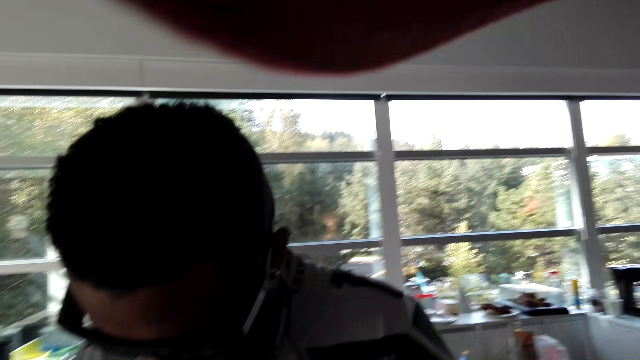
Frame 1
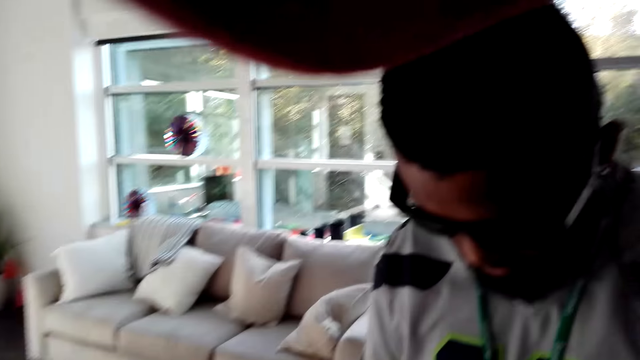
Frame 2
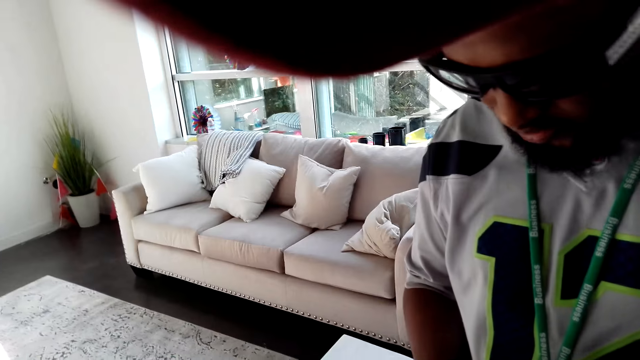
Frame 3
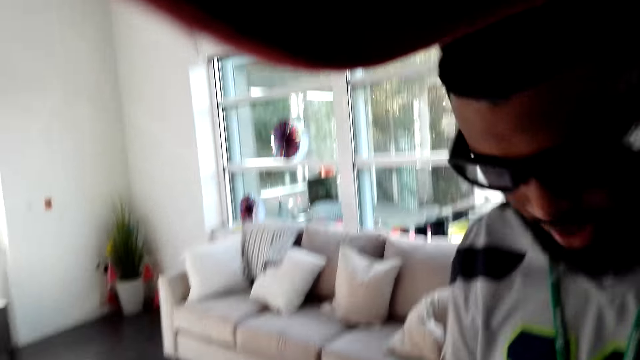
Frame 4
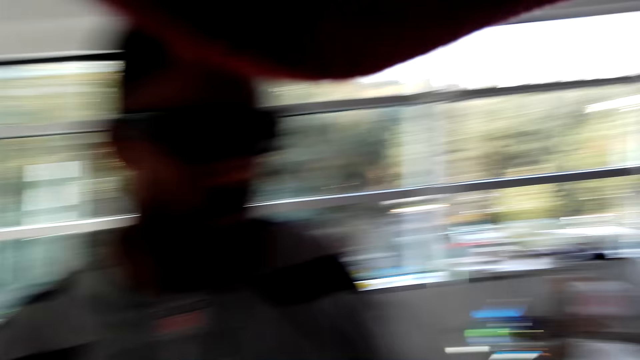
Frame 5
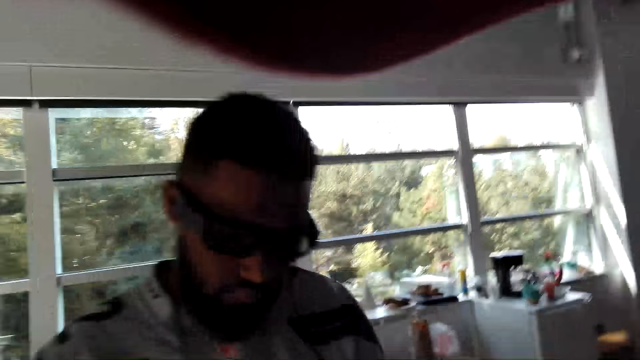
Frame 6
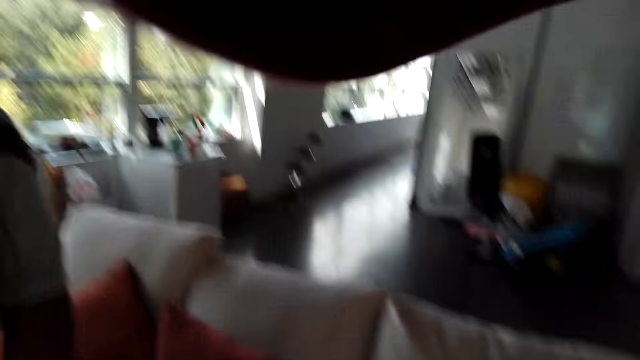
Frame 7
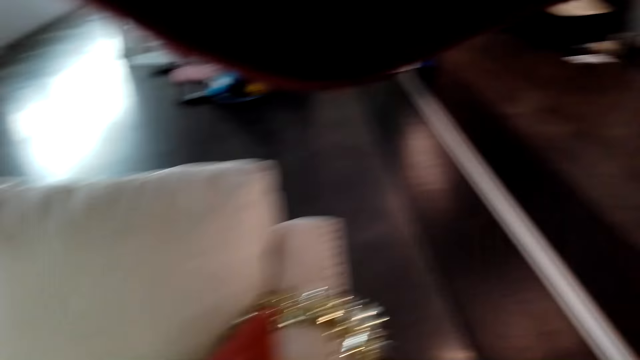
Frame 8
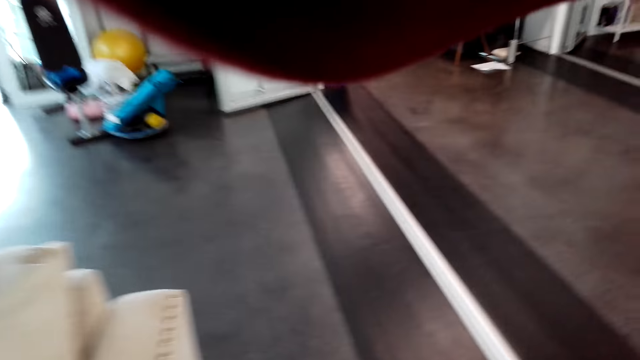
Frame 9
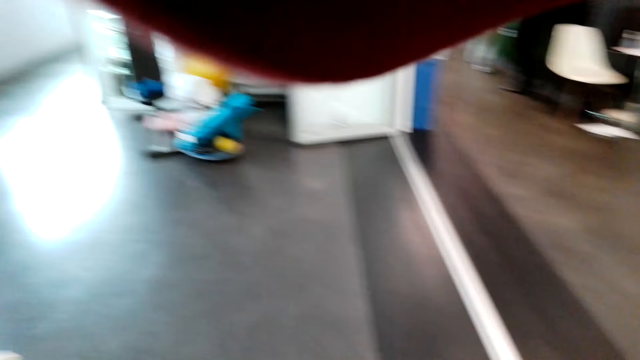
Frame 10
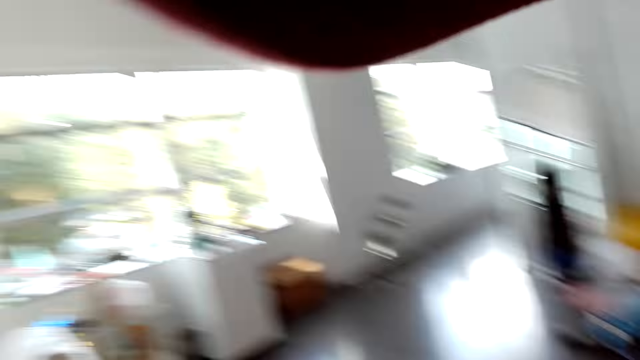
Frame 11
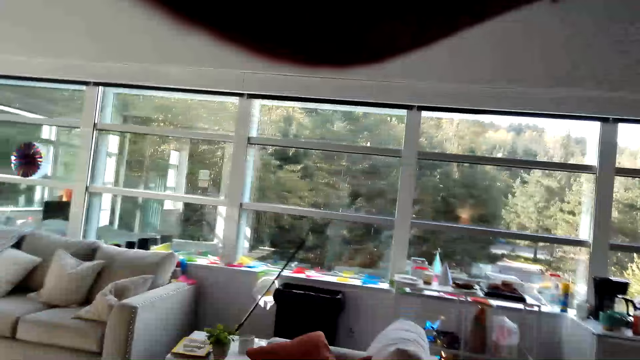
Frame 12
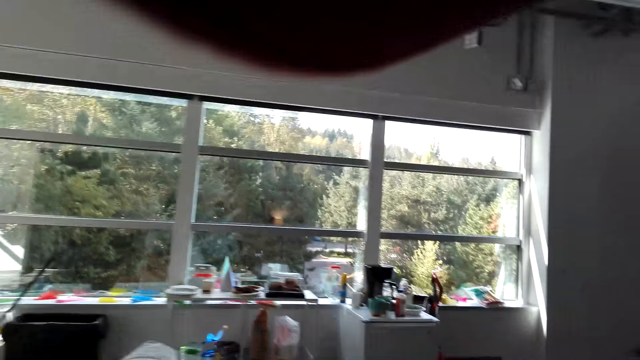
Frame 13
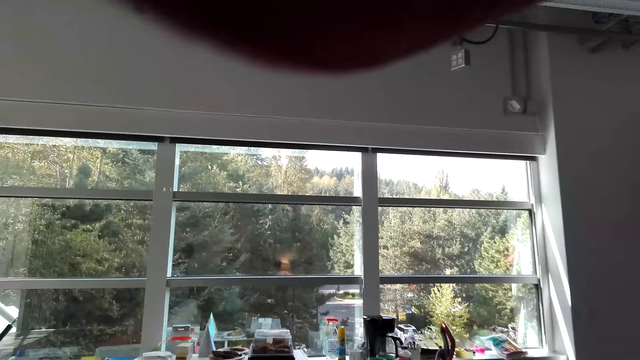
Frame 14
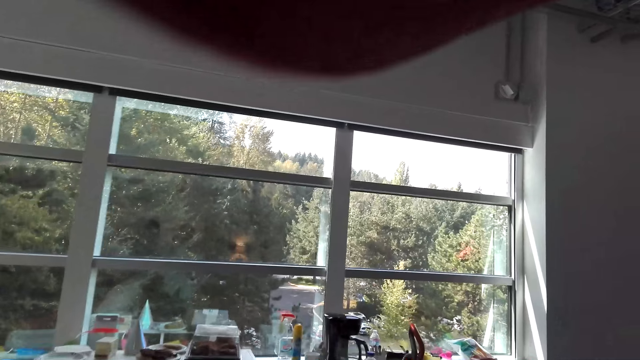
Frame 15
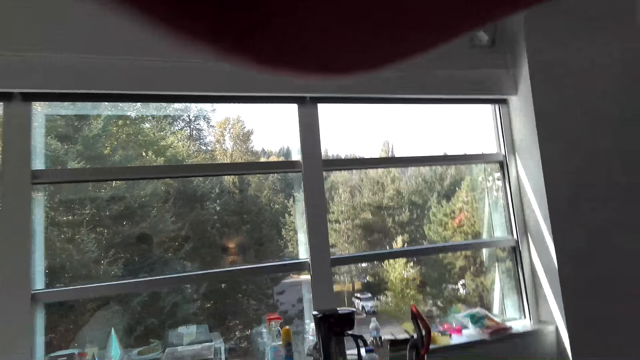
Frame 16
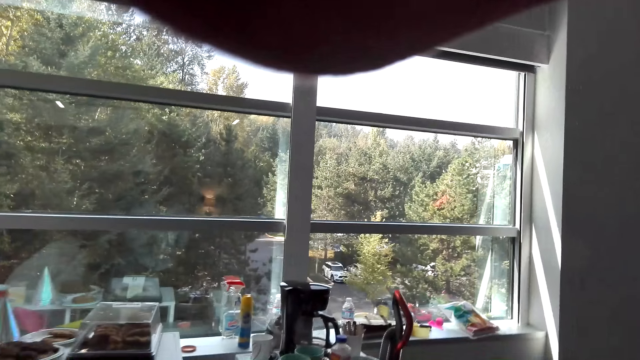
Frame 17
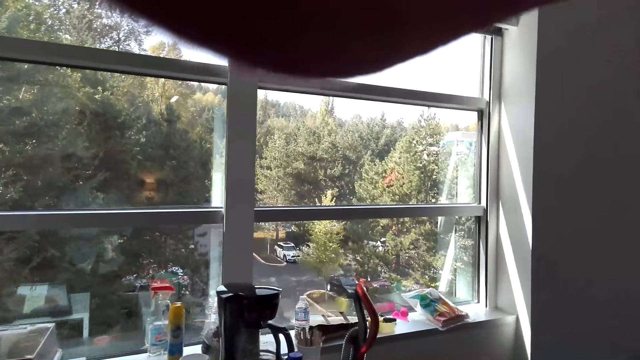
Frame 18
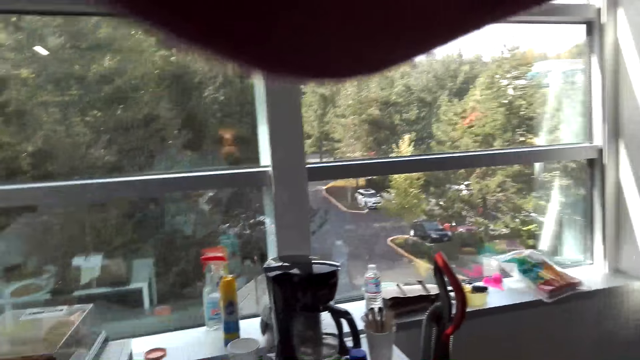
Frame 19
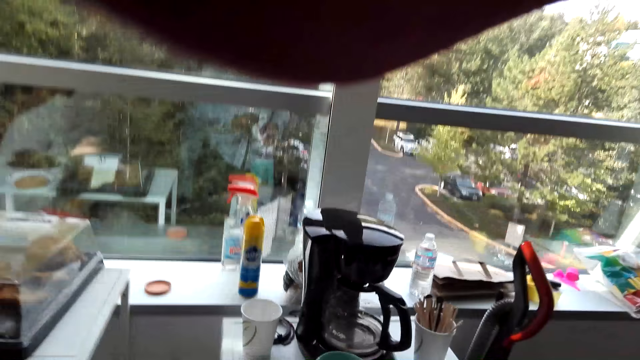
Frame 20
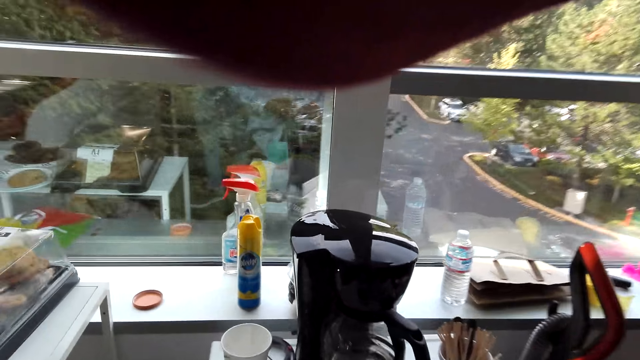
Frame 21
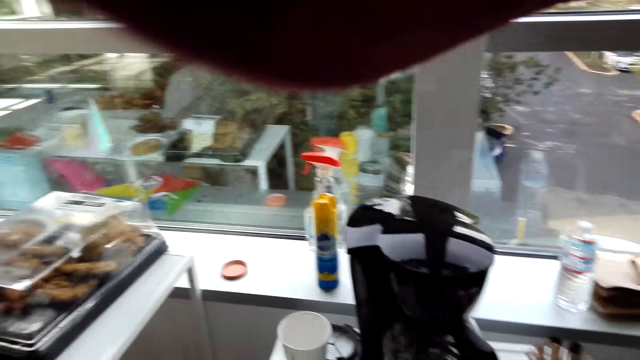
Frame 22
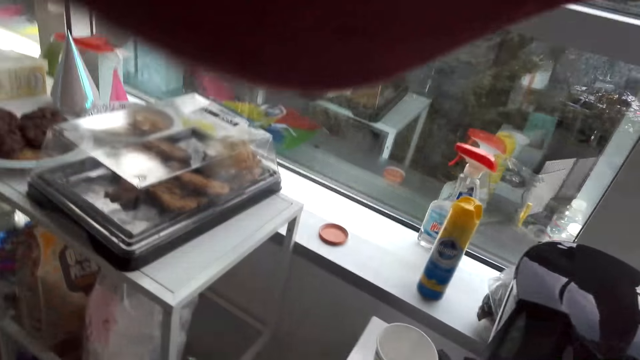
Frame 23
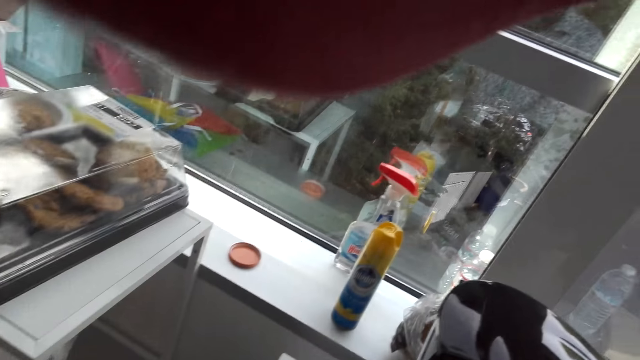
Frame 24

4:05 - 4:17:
The camera wearer stares around. They walk around. They watch the background.

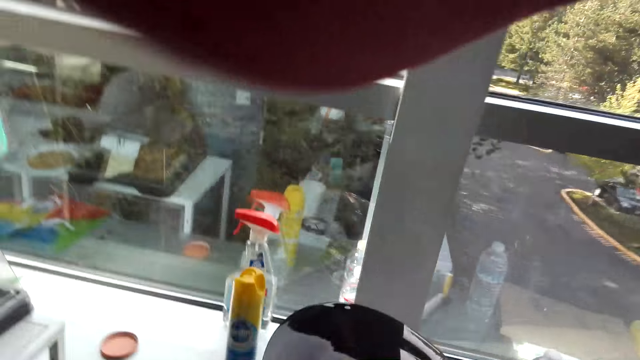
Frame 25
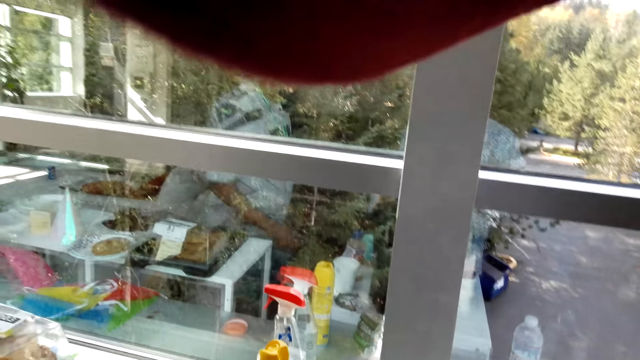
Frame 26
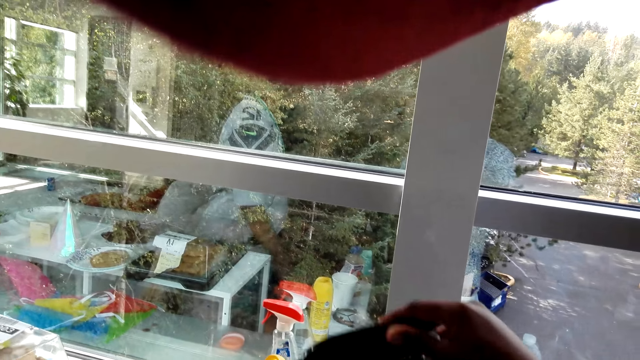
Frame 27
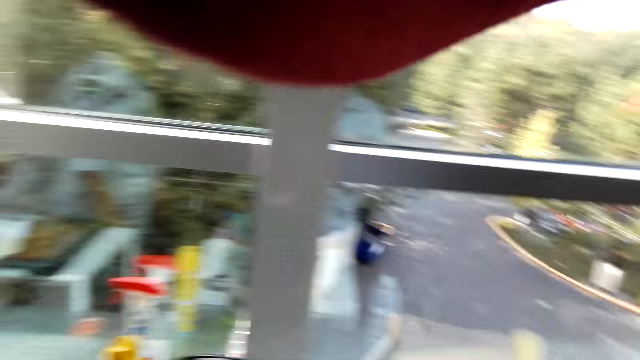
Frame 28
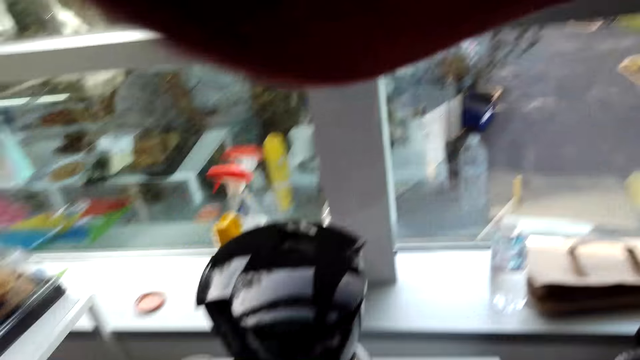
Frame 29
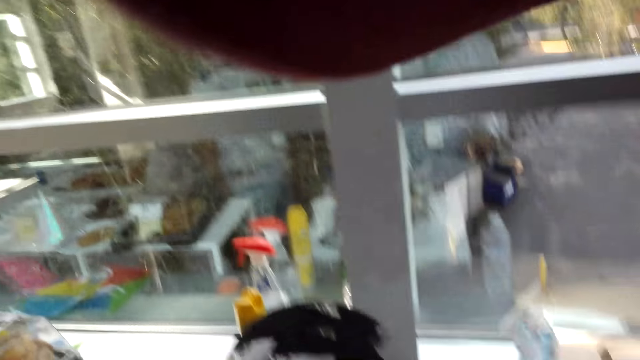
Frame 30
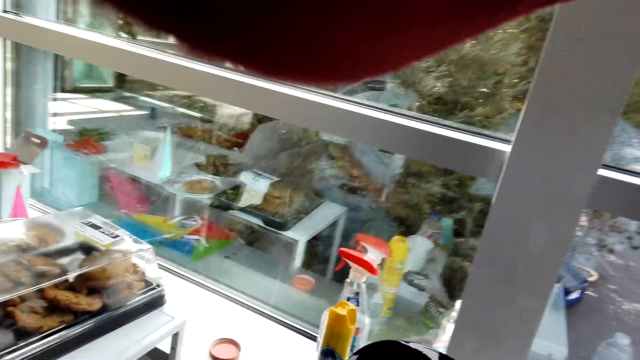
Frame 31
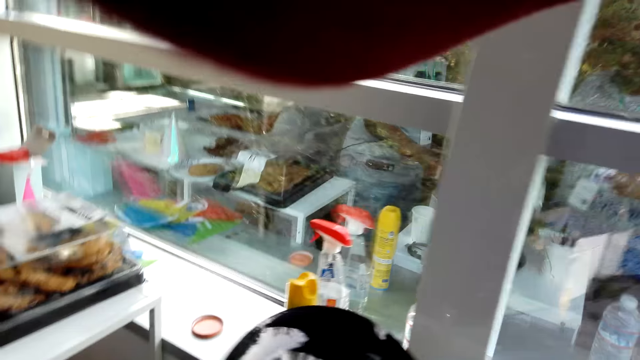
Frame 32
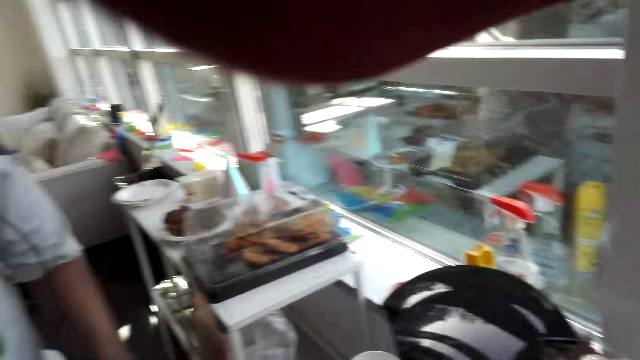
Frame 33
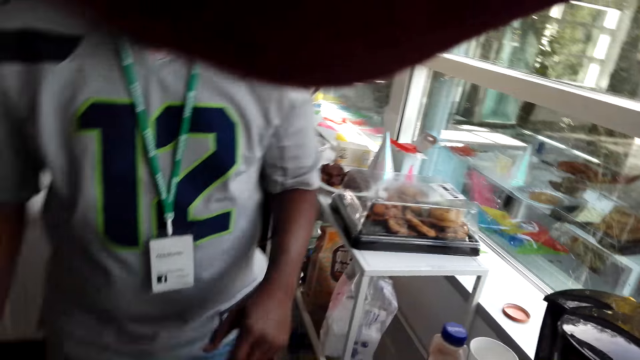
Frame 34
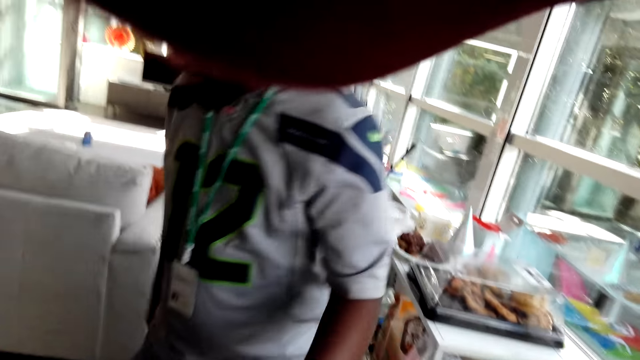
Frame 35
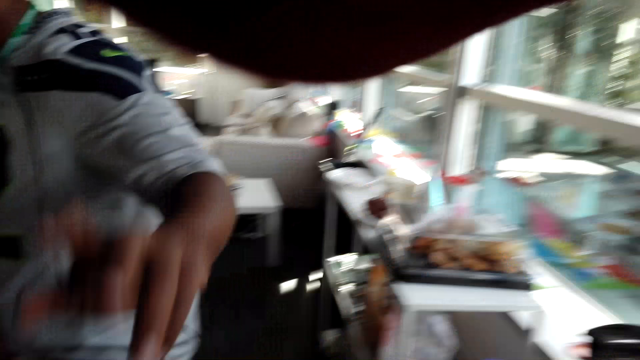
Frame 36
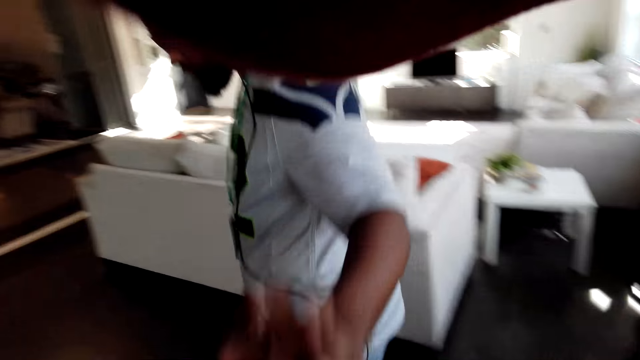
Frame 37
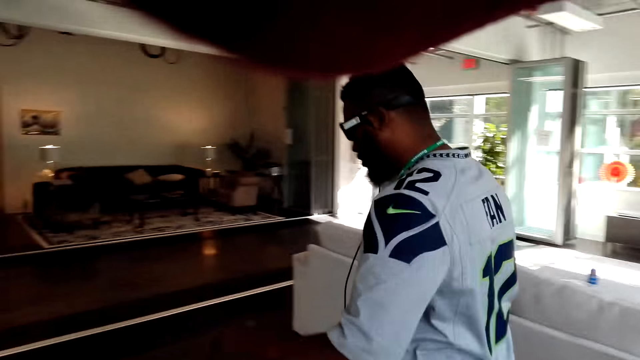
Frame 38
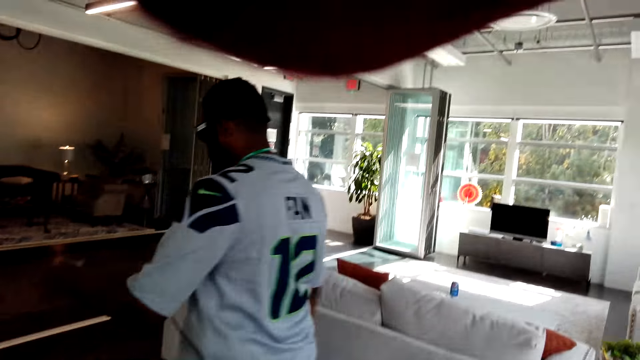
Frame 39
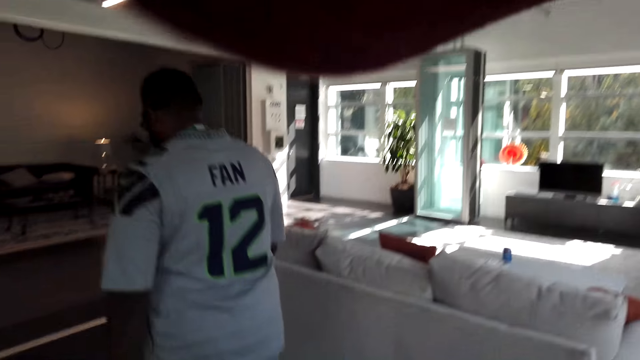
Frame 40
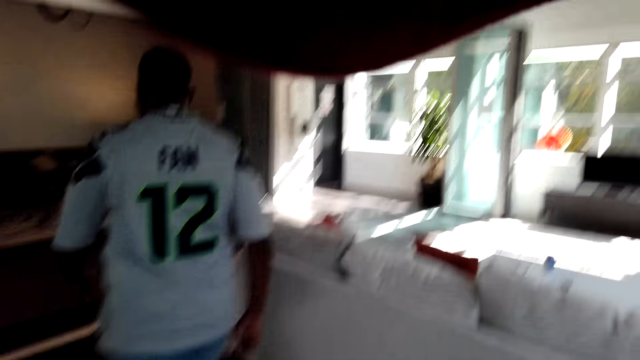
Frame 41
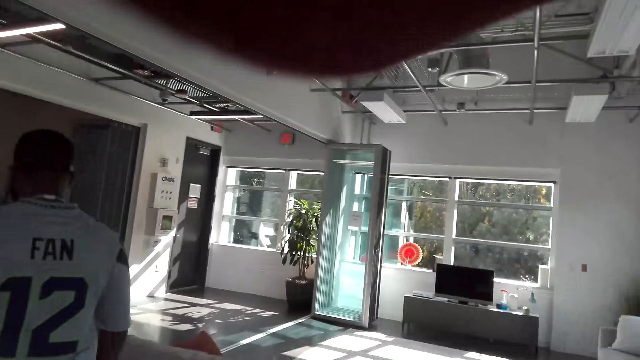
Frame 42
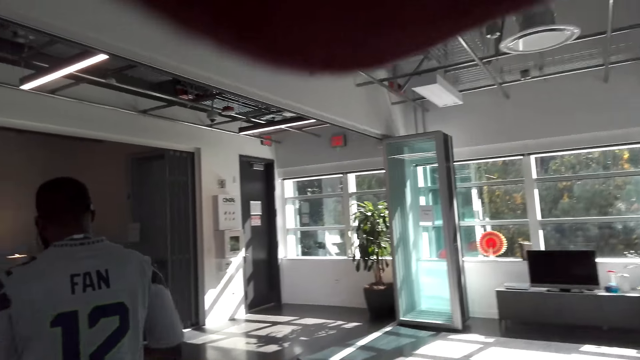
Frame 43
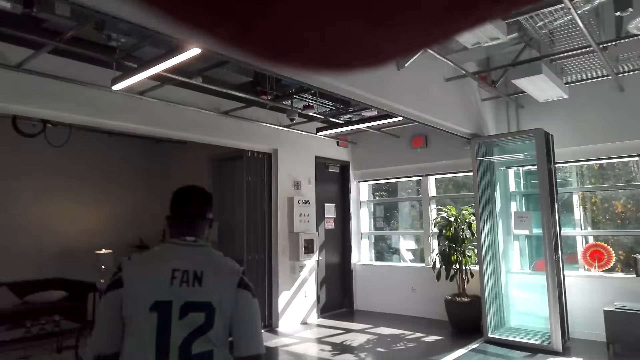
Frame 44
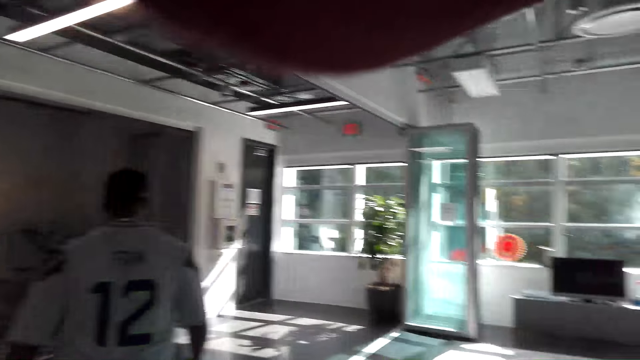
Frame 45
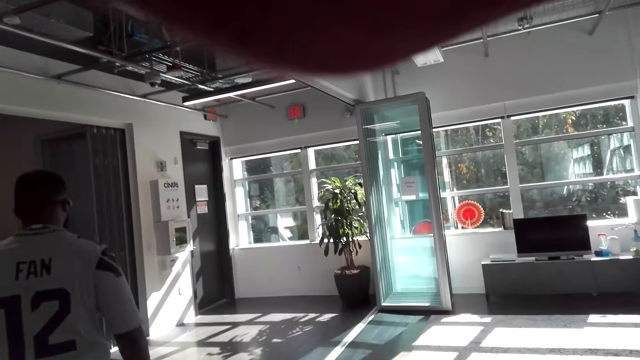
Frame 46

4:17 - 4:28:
The camera wearer opens the coffee maker. A person walks. The camera wearer stares around.
